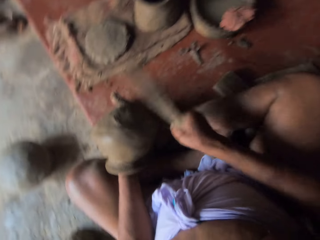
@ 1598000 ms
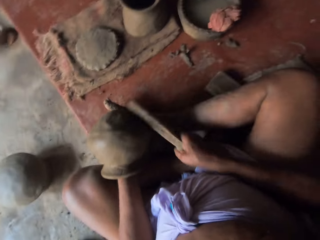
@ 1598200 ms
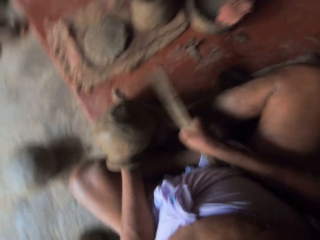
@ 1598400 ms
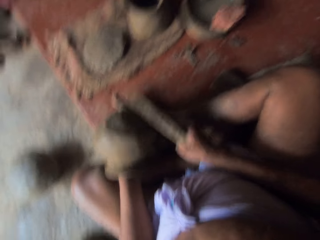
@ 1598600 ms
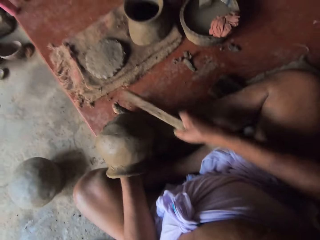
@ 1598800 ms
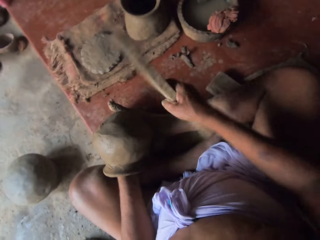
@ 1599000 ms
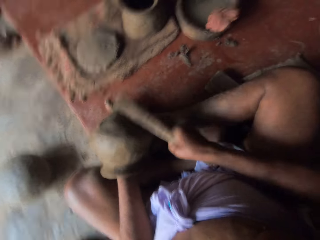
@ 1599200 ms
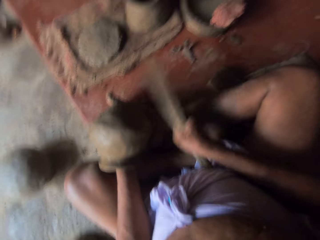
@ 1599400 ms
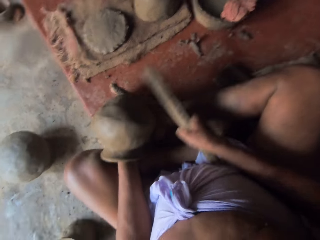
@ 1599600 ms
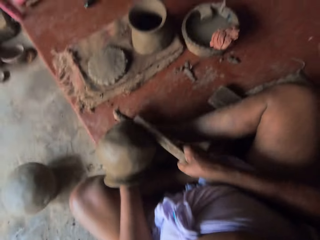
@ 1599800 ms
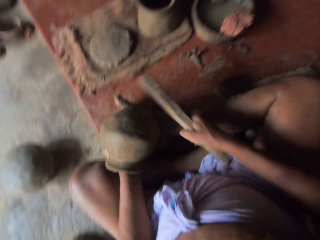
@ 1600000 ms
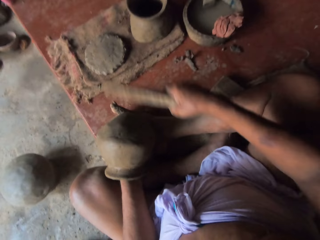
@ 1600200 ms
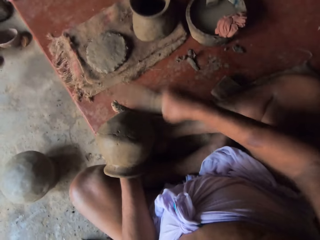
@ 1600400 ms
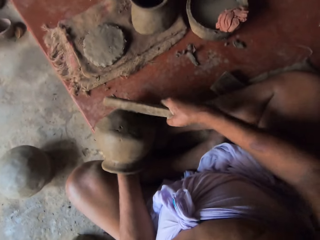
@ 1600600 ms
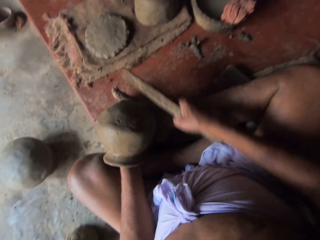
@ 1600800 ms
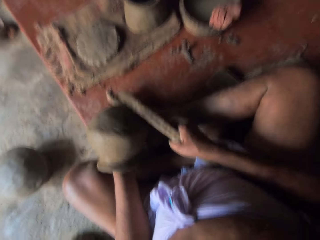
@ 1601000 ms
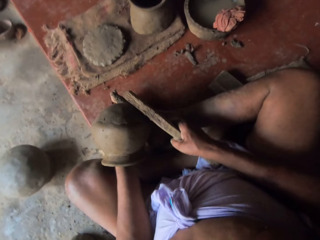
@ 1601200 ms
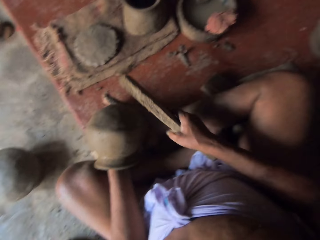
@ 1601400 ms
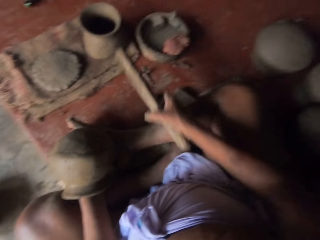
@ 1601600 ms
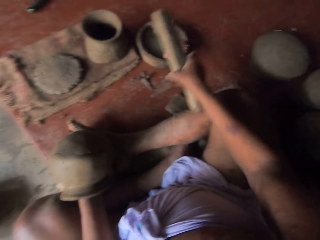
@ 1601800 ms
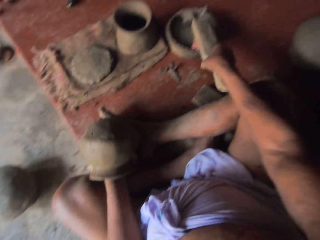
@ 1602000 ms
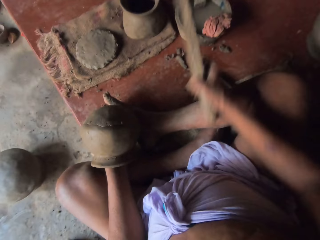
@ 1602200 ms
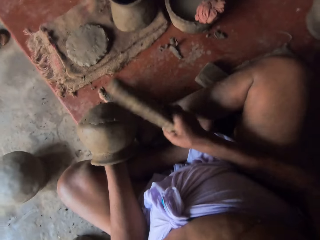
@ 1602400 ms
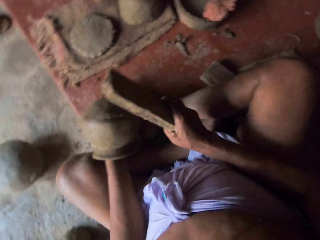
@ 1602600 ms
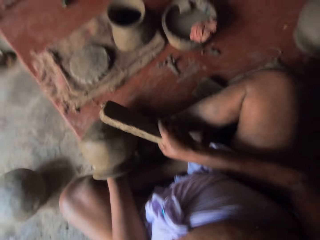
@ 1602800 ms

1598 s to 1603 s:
The camera wearer dips the wood in water.

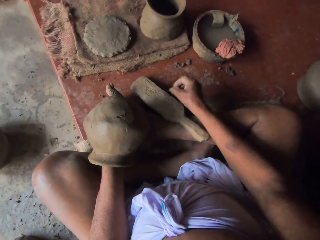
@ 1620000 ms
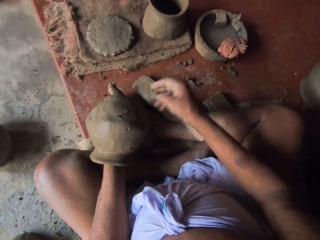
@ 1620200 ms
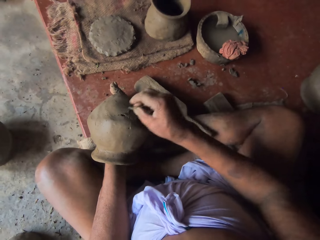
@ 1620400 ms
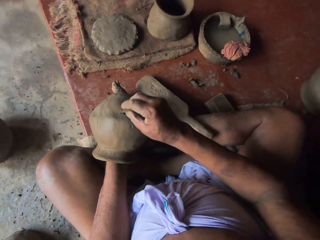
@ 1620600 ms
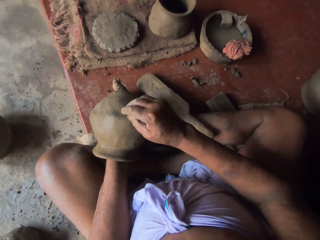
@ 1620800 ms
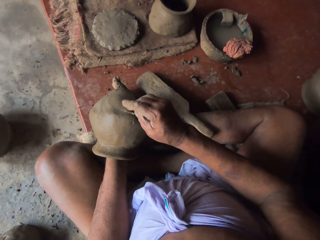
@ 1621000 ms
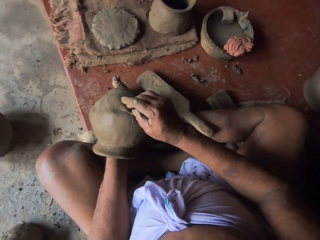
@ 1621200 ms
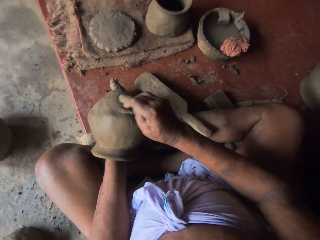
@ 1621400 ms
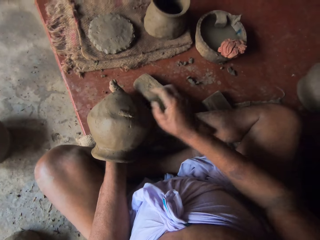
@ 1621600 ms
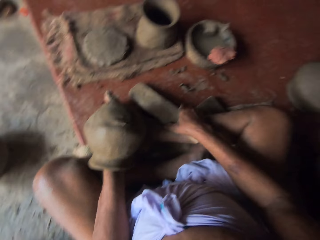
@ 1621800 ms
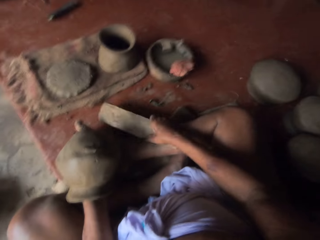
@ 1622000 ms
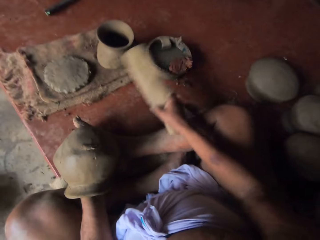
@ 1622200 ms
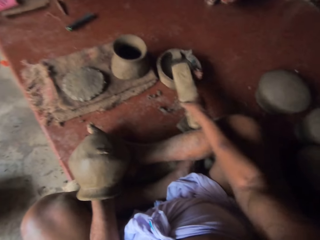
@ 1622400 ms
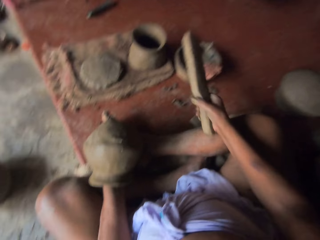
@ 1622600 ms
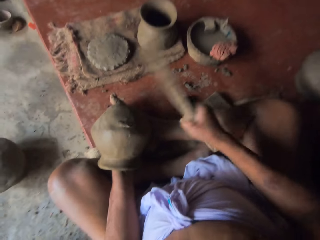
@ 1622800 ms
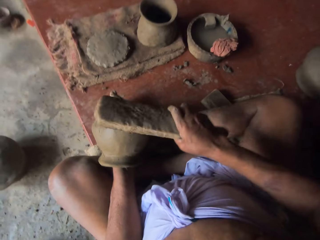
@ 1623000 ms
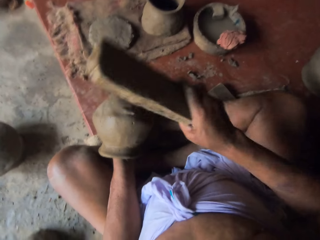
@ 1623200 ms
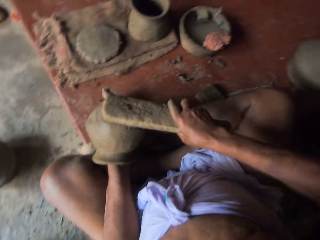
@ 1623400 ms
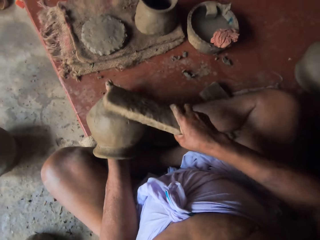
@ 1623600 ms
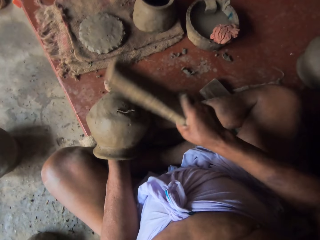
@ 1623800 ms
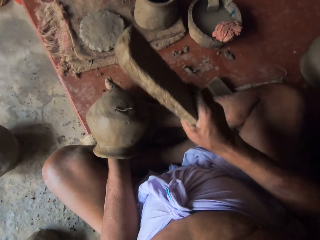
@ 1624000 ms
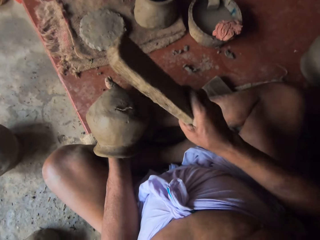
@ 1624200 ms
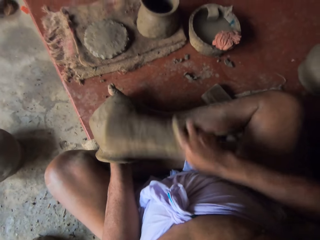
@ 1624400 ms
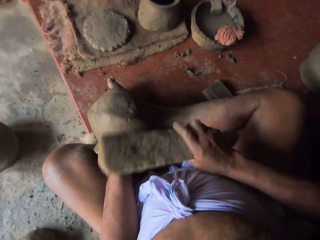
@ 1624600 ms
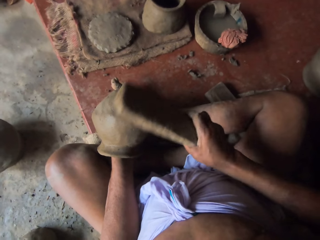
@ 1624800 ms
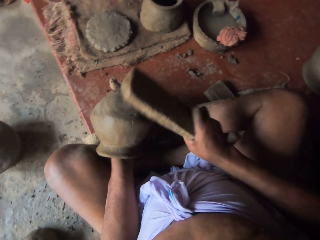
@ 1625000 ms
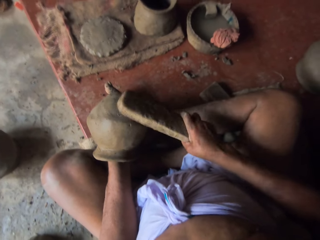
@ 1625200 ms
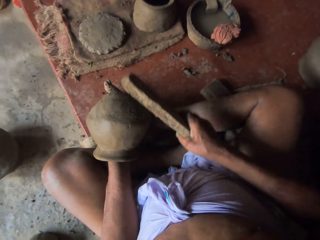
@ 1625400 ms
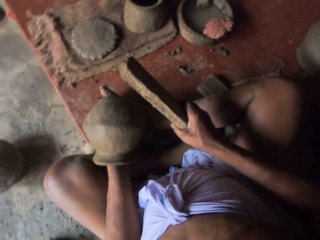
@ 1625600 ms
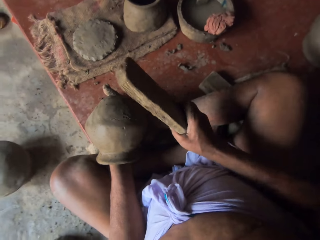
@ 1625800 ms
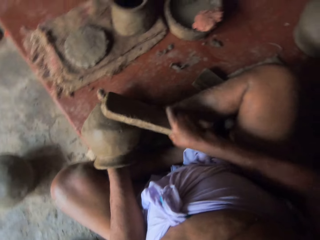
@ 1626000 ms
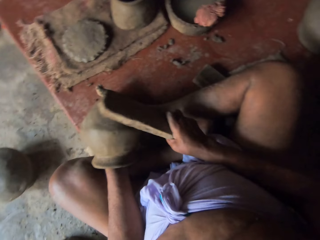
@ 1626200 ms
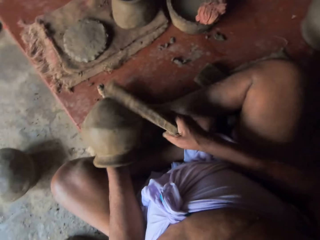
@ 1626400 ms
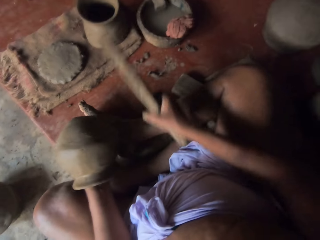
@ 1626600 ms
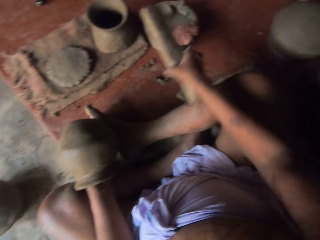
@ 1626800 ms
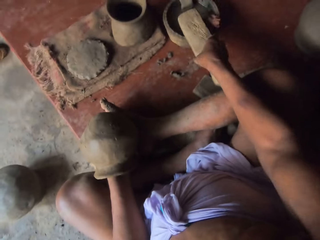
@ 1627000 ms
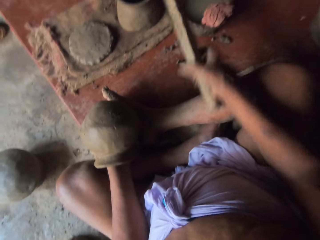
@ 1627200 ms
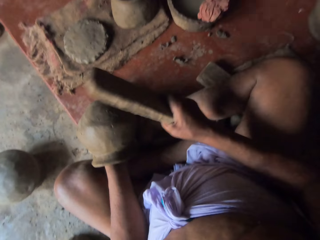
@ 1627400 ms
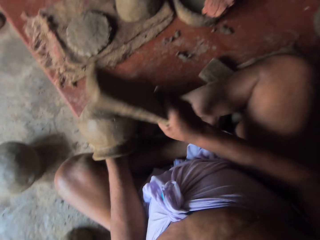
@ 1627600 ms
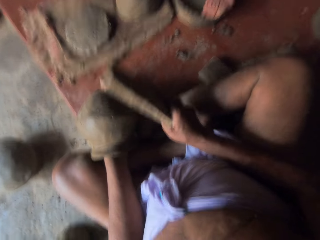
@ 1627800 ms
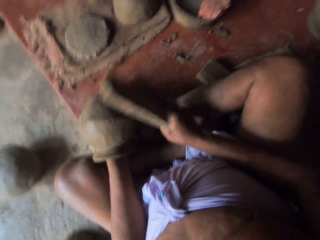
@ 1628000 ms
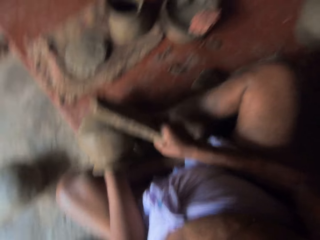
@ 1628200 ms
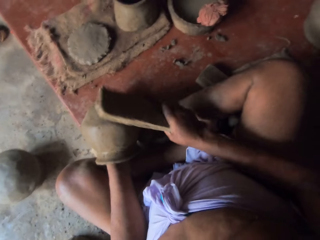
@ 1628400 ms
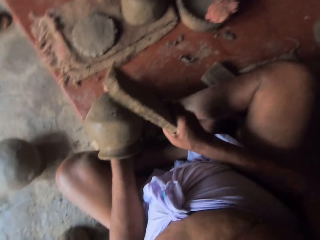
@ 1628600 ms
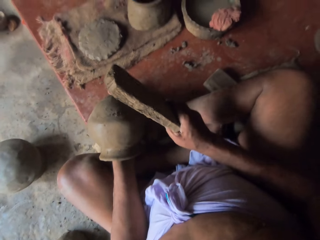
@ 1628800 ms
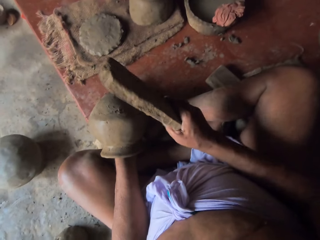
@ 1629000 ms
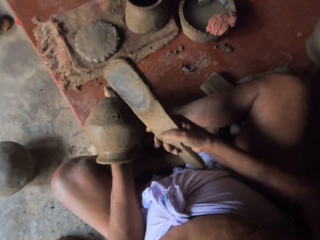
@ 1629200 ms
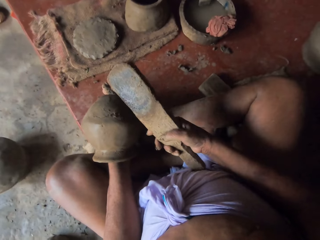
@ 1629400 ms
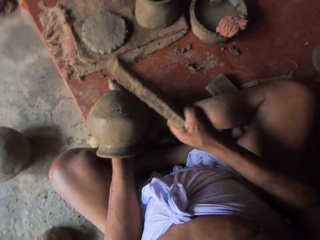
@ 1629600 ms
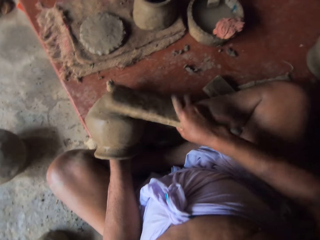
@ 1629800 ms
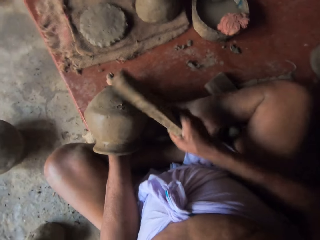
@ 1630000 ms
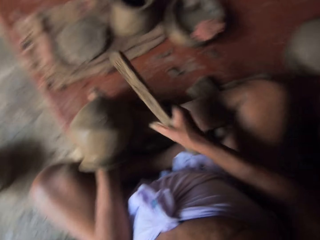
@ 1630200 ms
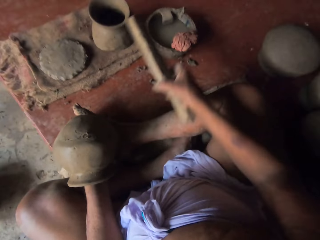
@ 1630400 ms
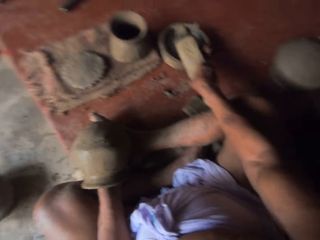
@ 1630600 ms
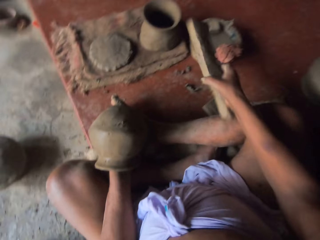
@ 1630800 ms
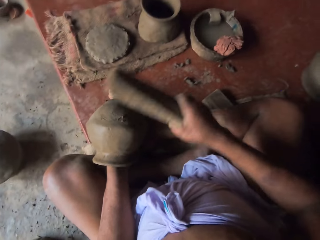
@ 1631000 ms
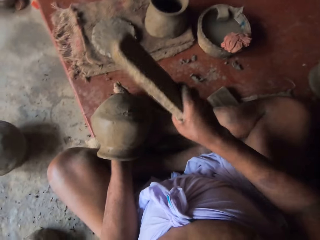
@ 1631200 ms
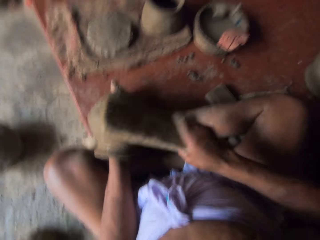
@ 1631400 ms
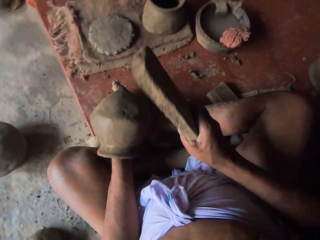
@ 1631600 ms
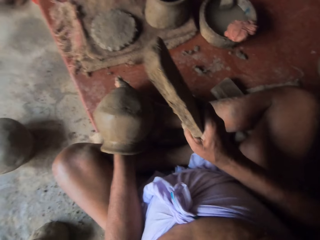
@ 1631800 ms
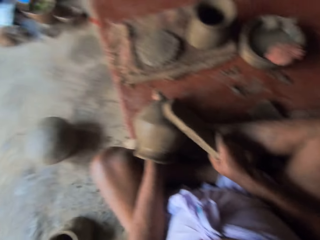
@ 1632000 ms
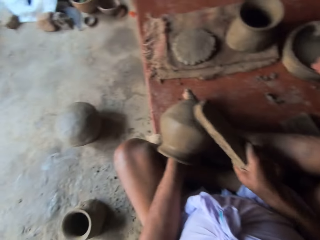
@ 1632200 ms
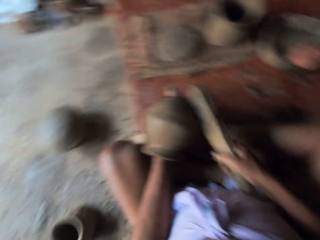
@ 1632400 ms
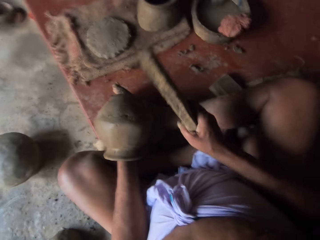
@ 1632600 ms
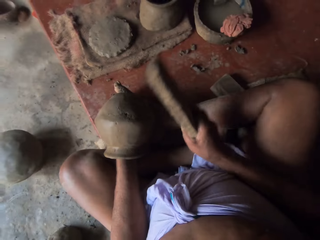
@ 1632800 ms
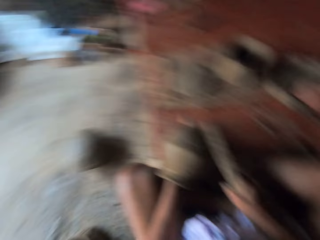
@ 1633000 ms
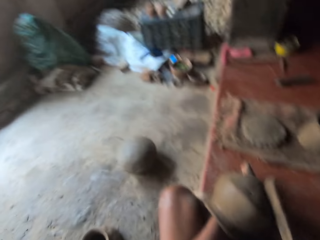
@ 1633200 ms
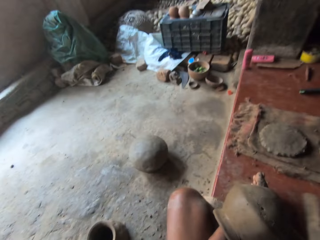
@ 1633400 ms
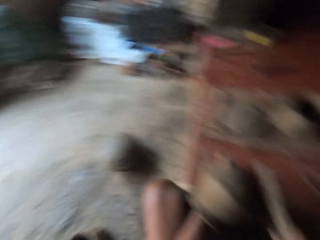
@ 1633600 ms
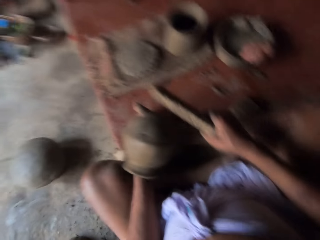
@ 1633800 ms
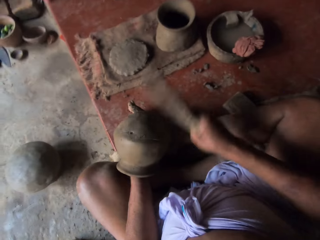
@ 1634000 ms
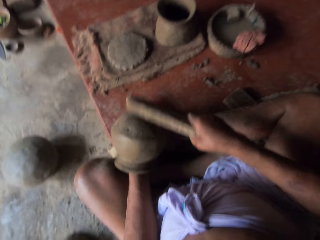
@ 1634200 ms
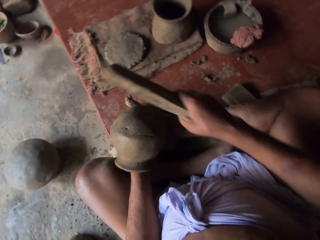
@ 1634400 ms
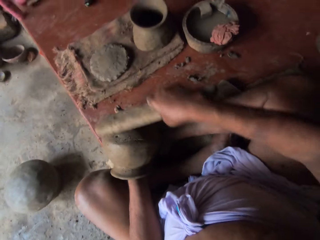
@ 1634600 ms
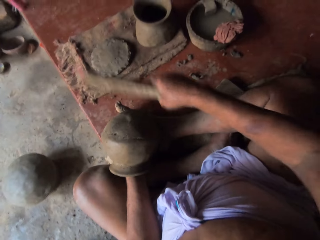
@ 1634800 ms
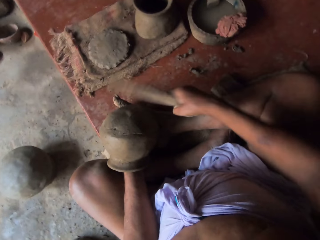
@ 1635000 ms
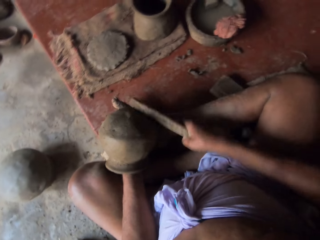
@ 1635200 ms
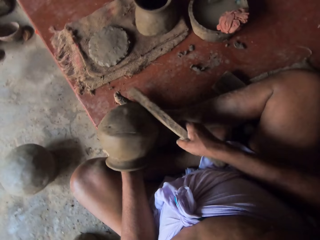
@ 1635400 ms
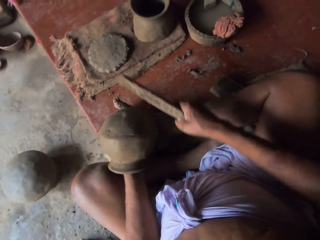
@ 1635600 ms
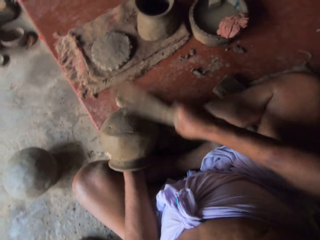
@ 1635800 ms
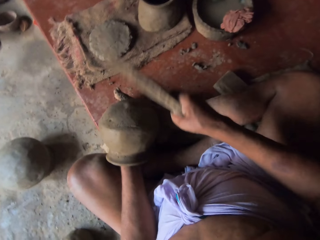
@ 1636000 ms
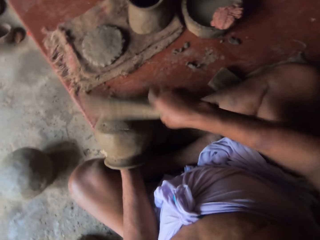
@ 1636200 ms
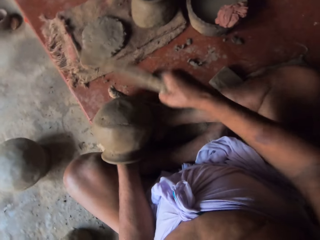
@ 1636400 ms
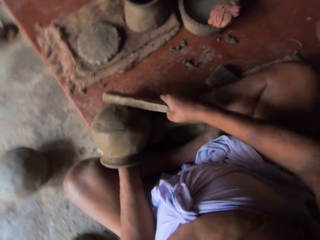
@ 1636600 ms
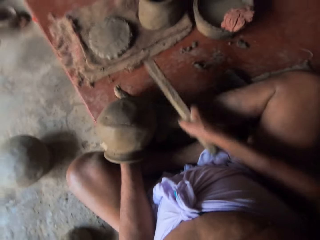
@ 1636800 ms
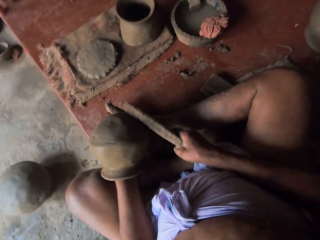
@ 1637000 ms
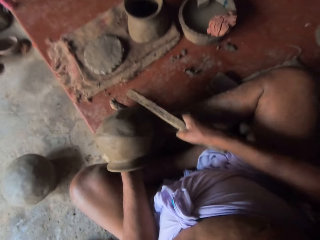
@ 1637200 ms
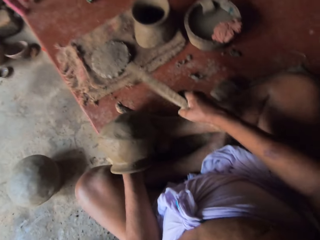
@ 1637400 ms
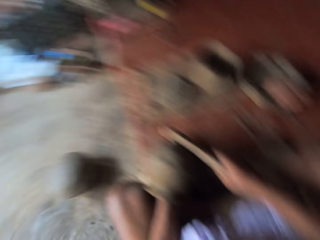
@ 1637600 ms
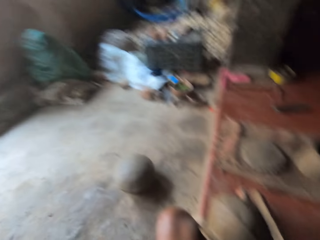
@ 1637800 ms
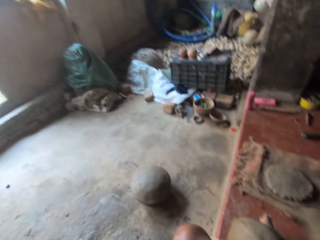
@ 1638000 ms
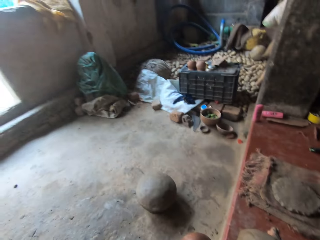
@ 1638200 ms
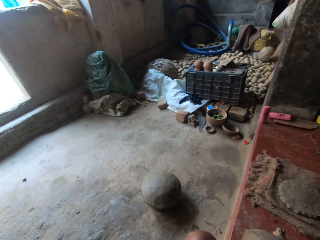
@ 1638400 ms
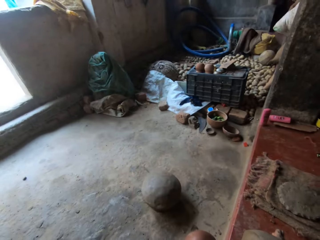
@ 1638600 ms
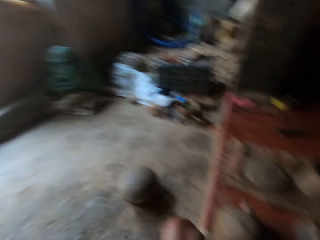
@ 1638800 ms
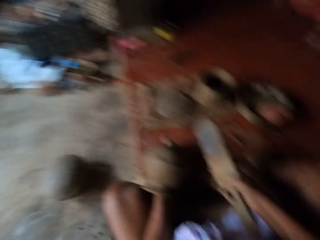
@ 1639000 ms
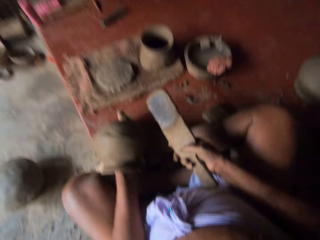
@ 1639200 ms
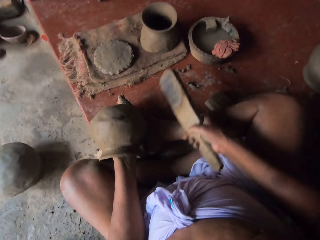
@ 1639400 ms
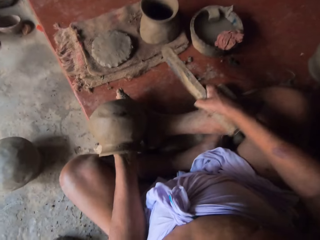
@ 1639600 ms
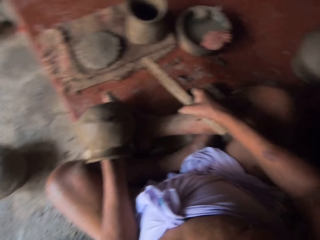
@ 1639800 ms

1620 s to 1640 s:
The camera wearer cuts the piece of clay. They fix a molder on the pot part. They put the piece of clay on the pottery. They pick up the wood. They dip the wood in water. They mold a pot. They hit the pottery with the wood. They dip the wood in water. They mold the pot. They hit the pottery with the wood. They dip the wood in water. They mold the pot. They hit the pottery with the wood. They converse with a child. They mold the pot. They interact with the child.
